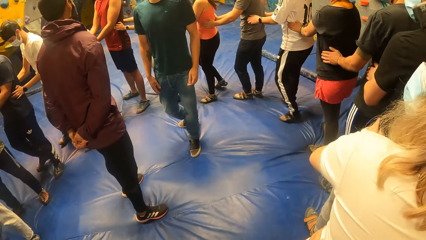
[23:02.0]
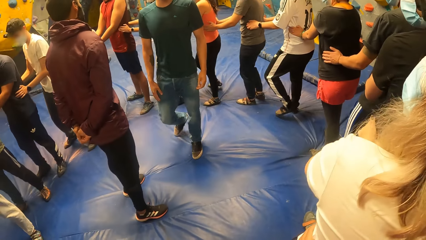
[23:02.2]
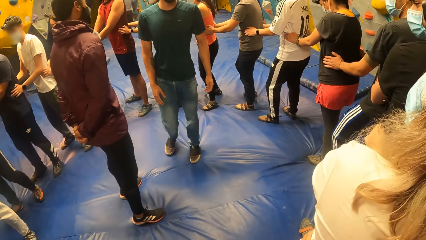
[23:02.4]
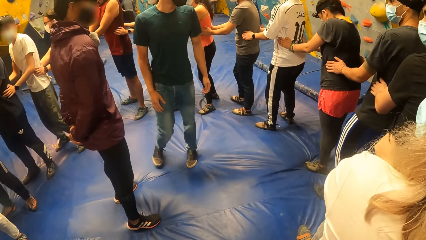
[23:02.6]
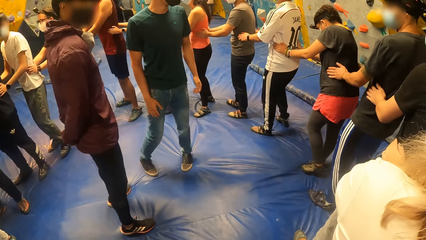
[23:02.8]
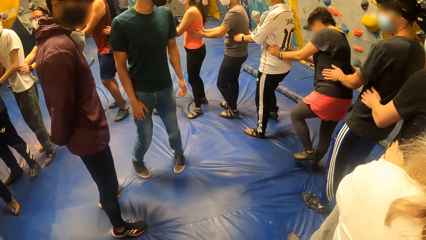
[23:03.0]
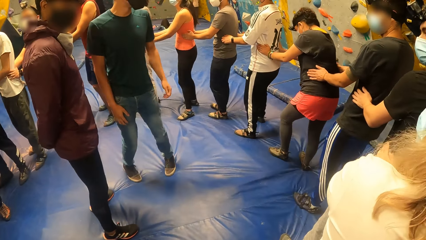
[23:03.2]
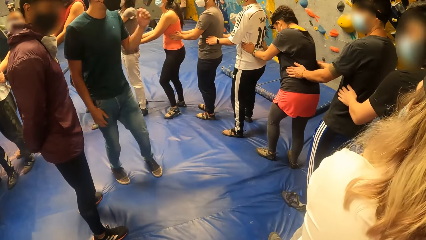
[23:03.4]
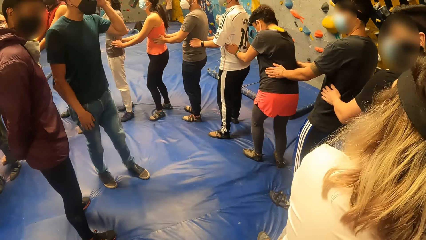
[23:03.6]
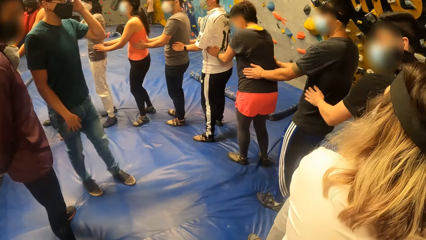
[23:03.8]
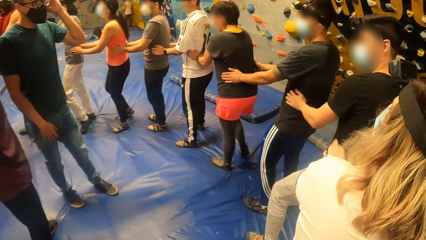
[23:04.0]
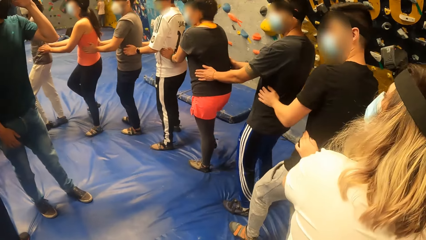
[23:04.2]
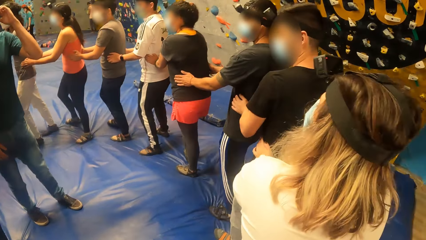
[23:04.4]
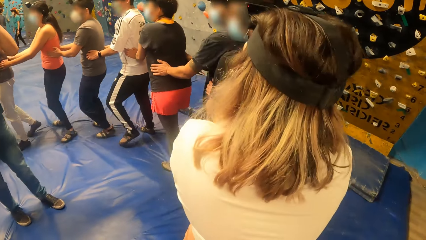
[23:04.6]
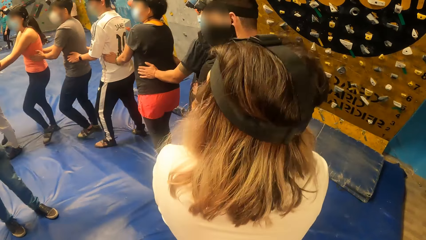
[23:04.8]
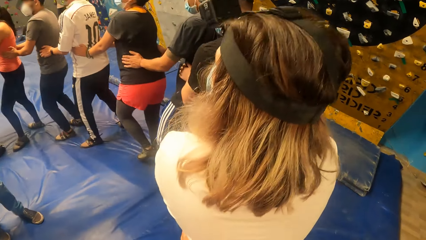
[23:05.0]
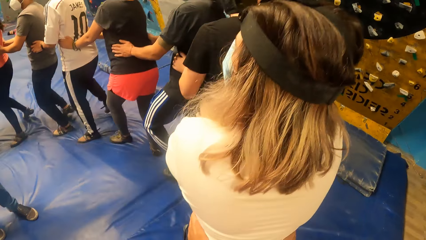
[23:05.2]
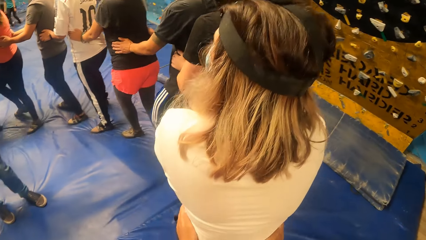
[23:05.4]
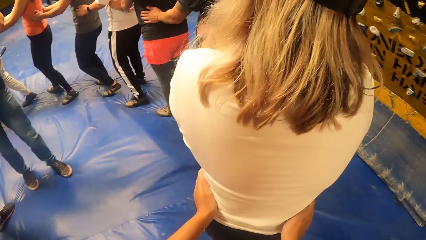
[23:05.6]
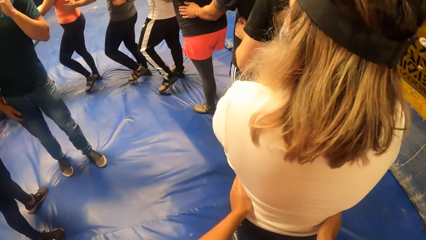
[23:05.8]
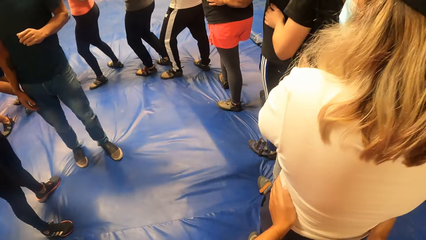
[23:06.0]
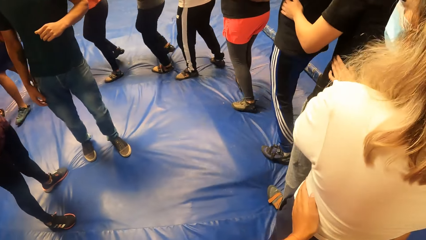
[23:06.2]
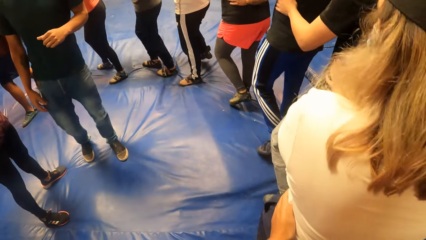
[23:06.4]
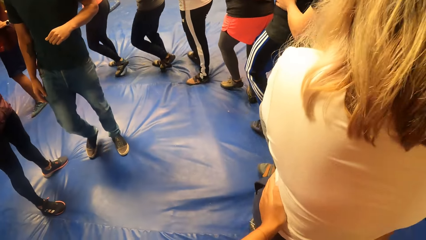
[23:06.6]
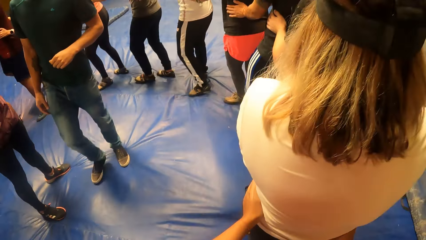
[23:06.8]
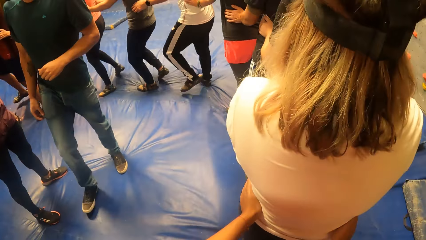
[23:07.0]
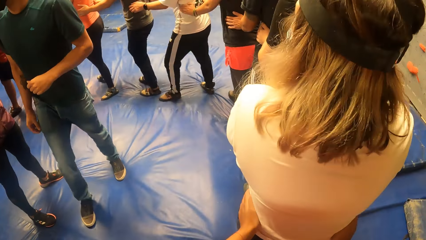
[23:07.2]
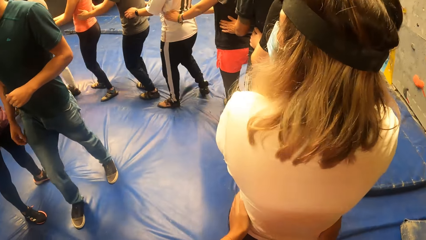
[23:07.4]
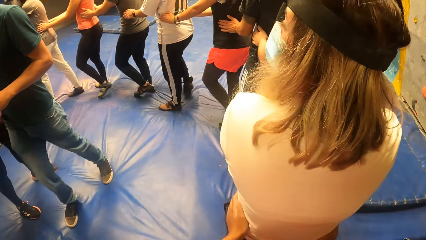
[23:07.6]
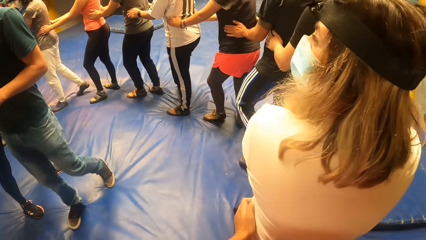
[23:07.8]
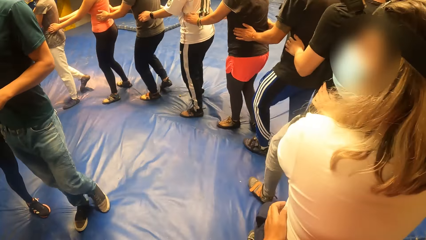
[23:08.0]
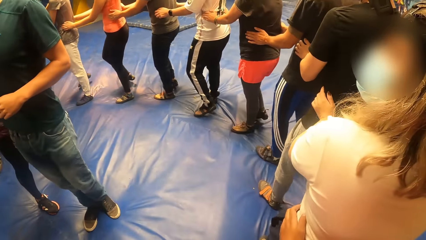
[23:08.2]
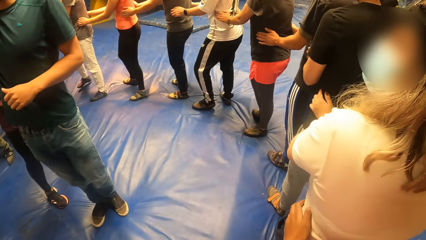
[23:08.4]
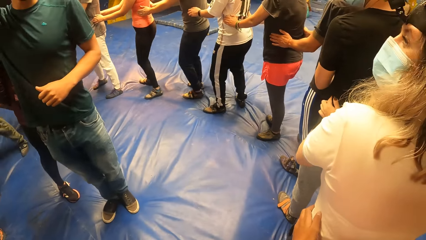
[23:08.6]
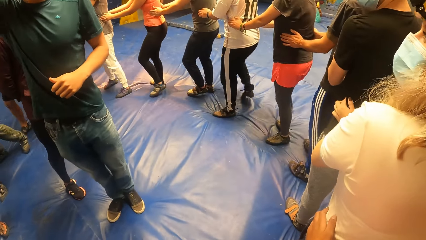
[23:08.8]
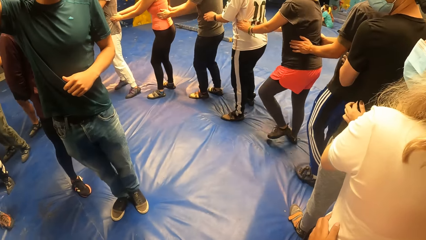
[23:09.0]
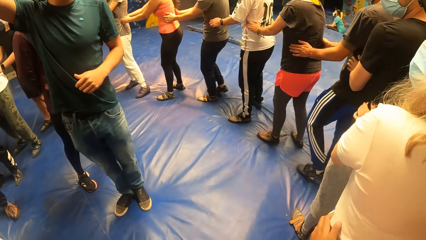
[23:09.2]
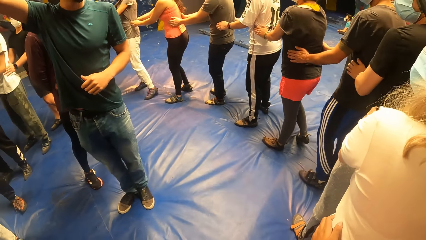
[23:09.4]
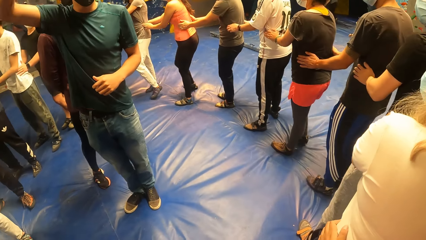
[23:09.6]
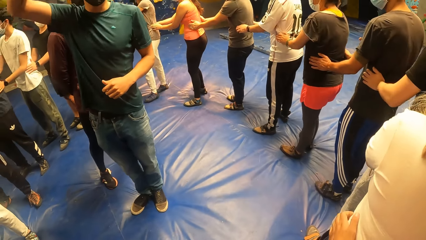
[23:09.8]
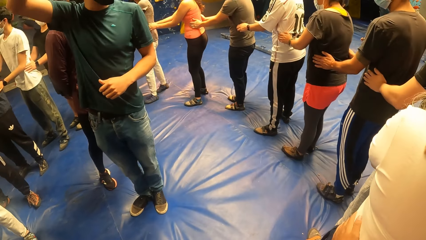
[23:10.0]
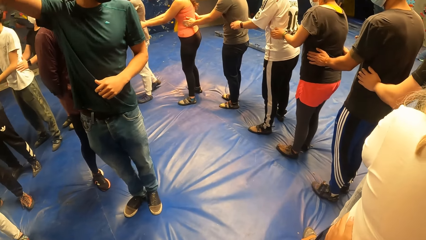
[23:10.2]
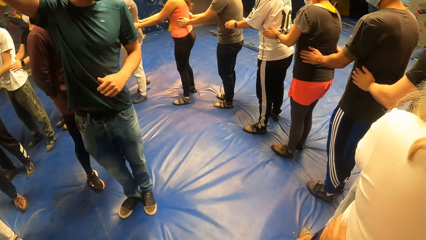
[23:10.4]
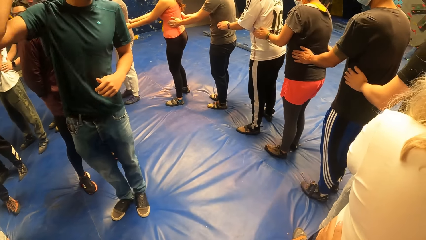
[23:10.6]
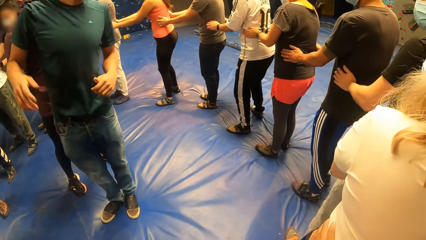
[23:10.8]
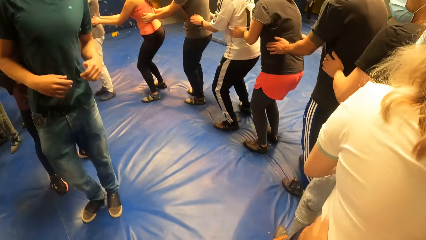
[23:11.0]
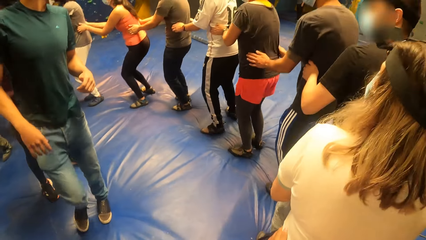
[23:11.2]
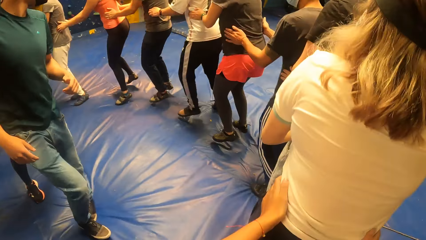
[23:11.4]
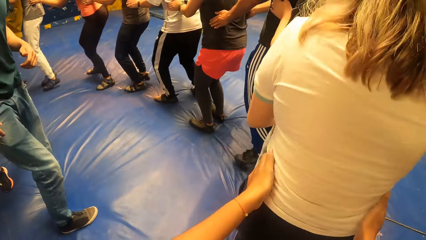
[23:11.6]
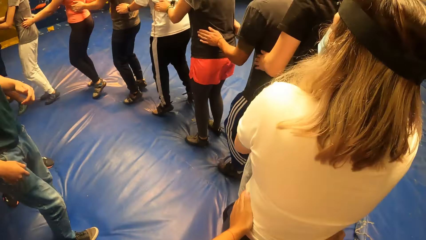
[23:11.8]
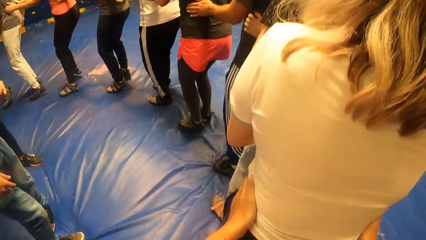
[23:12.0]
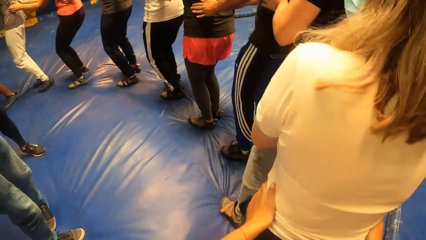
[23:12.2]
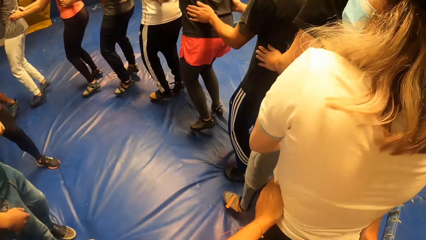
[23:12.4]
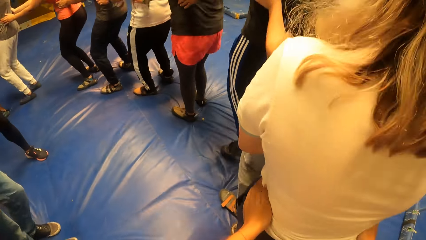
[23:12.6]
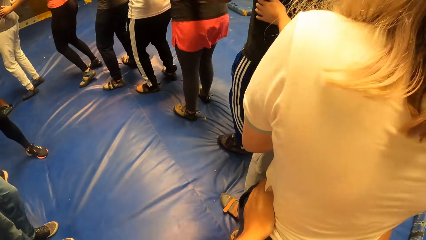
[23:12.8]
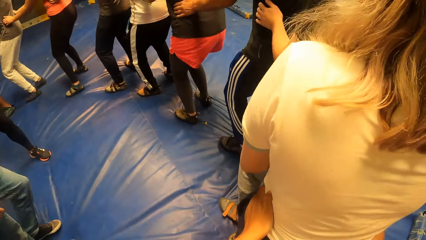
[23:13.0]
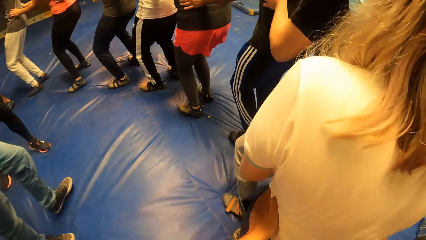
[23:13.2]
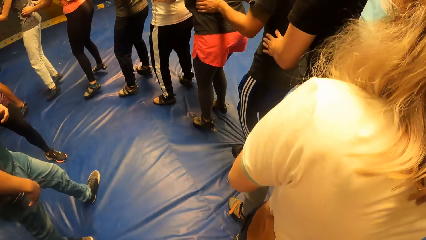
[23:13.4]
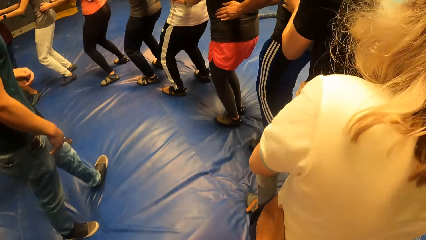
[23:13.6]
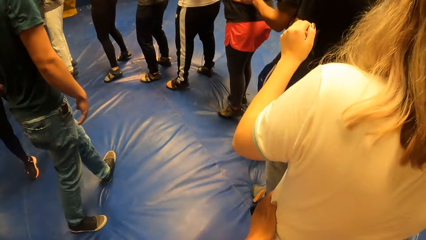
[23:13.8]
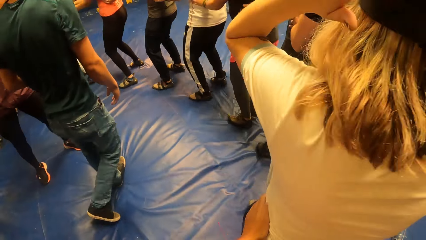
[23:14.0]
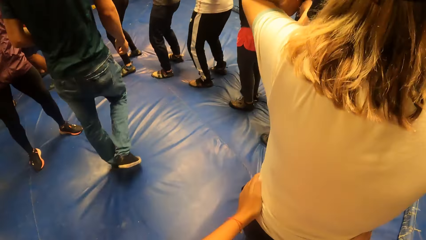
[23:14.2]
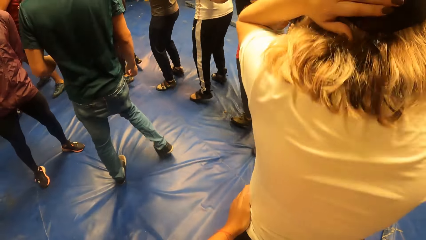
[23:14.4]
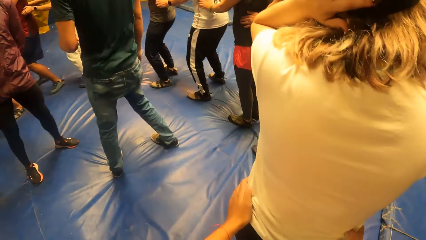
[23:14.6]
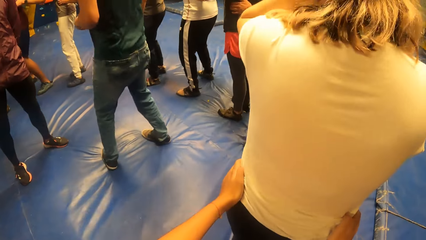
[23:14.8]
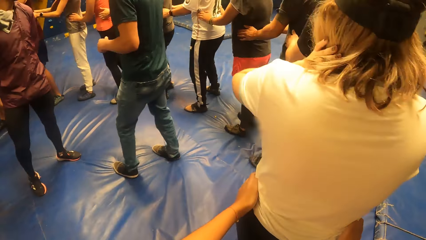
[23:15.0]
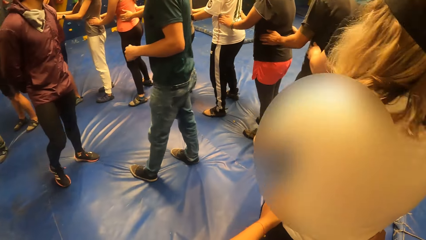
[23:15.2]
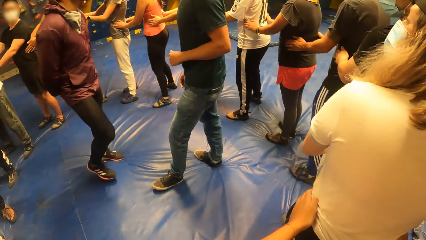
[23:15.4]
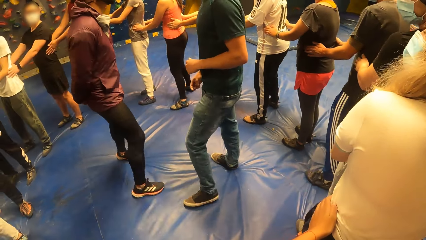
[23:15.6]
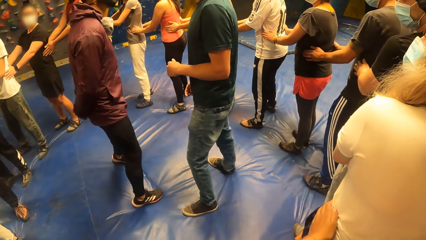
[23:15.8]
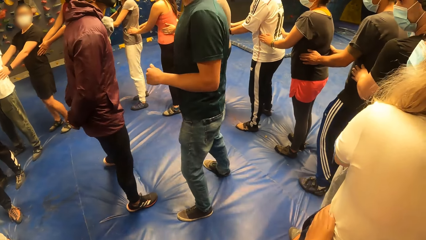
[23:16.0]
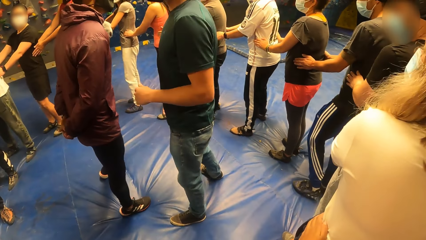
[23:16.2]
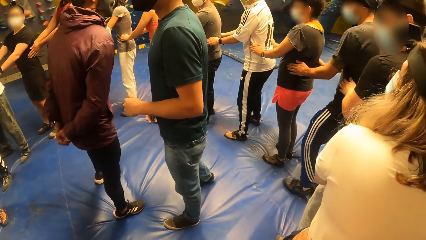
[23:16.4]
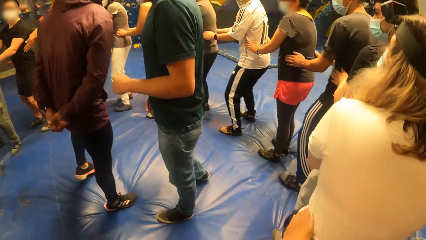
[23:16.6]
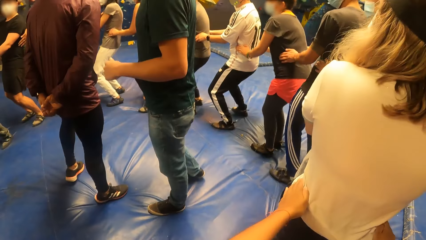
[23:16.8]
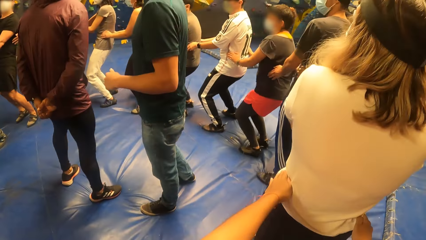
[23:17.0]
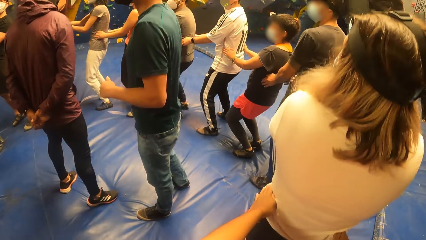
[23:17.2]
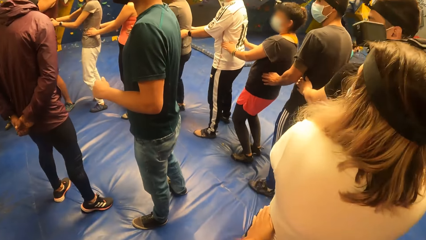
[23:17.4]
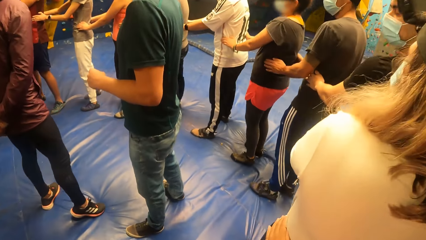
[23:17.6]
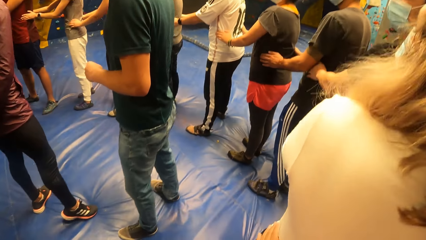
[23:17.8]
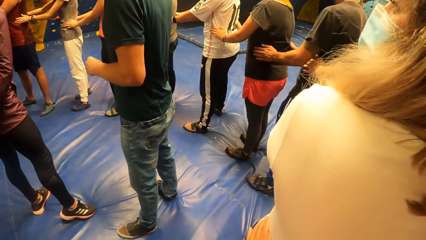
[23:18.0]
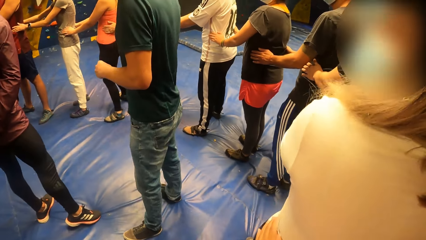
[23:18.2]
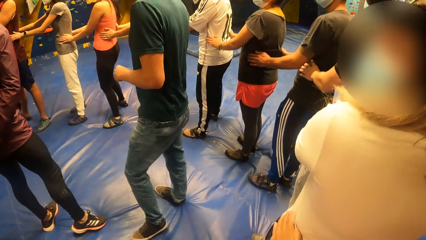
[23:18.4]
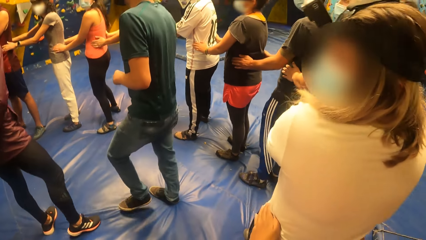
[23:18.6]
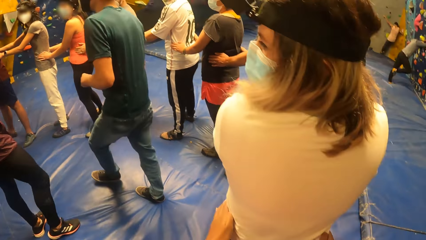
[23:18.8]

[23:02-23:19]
A person puts a hand on the head. The camera wearer walks with a group of people round a man and another man. The person moves around and moves a hand. The first man interacts with the group of people. The camera wearer exercises with the group of people round the first man and the other man. They move around. A woman adjusts a camera head strap on her head with her left hand.
